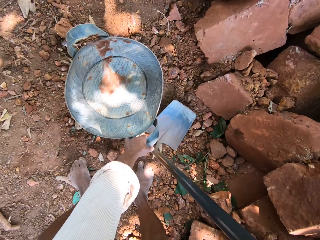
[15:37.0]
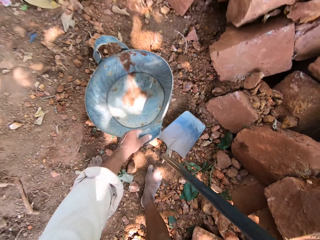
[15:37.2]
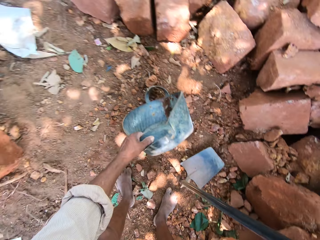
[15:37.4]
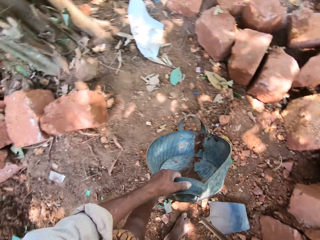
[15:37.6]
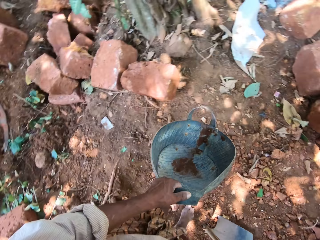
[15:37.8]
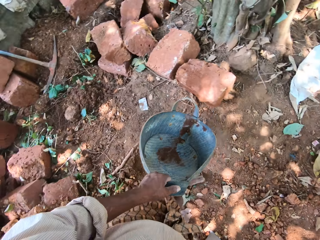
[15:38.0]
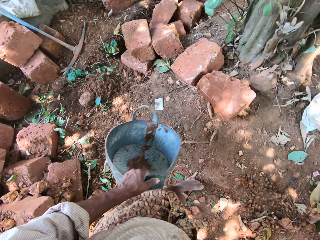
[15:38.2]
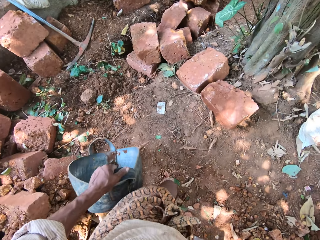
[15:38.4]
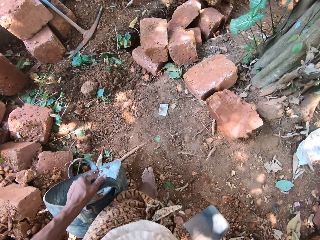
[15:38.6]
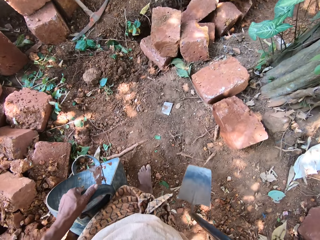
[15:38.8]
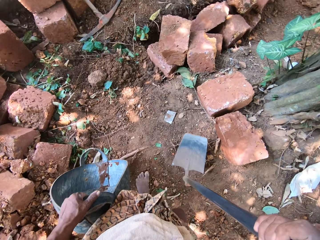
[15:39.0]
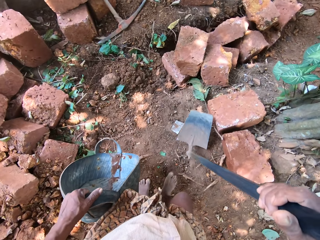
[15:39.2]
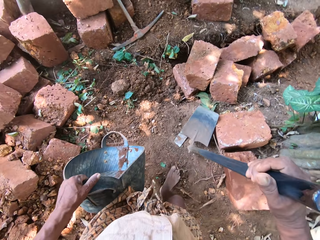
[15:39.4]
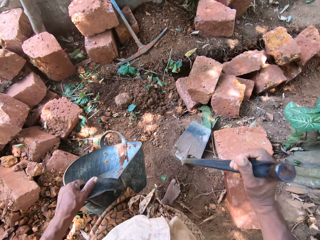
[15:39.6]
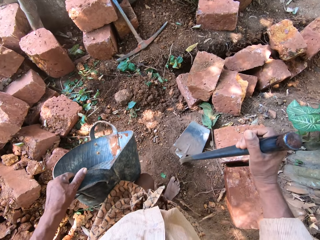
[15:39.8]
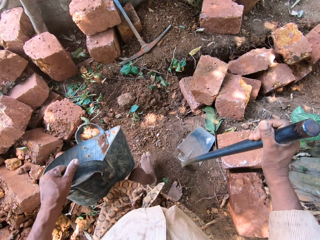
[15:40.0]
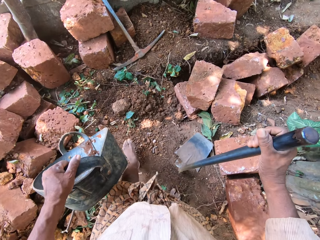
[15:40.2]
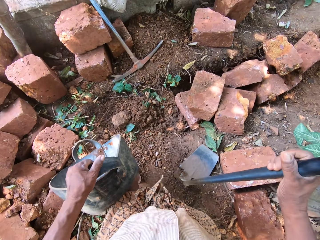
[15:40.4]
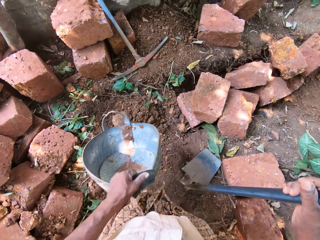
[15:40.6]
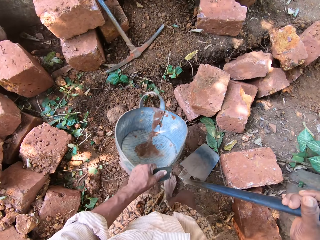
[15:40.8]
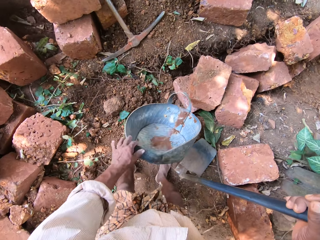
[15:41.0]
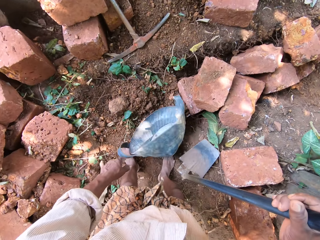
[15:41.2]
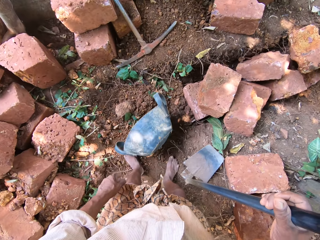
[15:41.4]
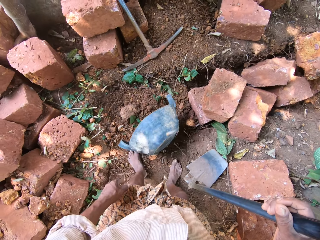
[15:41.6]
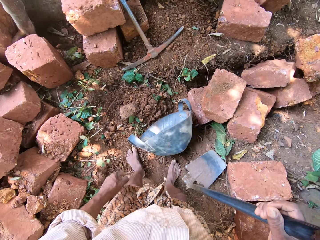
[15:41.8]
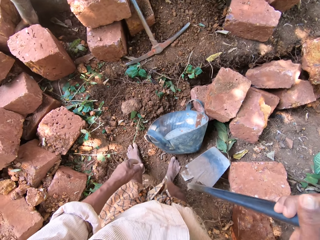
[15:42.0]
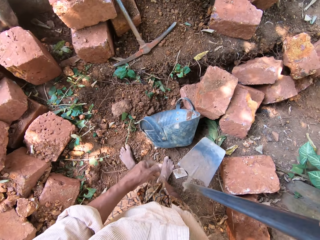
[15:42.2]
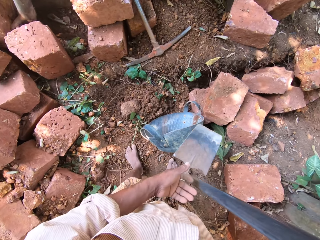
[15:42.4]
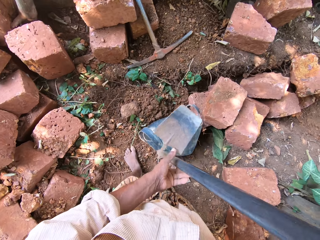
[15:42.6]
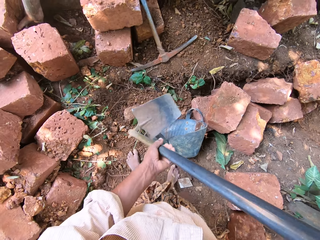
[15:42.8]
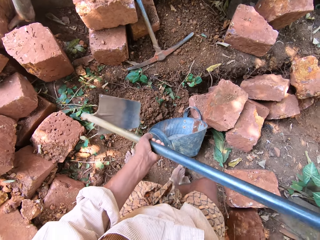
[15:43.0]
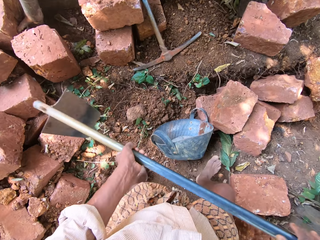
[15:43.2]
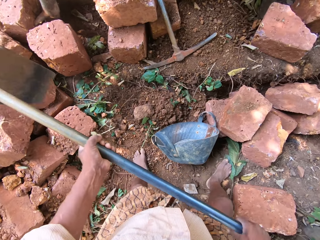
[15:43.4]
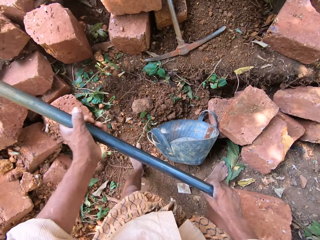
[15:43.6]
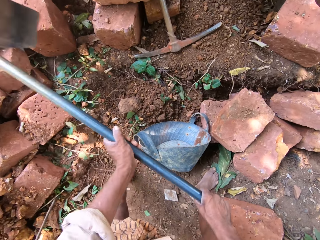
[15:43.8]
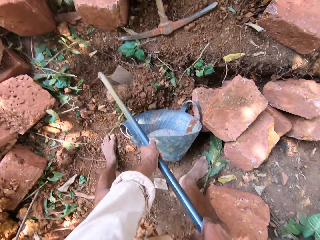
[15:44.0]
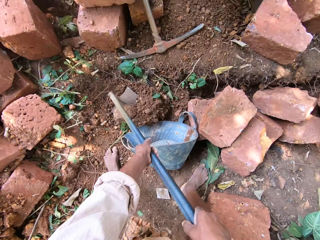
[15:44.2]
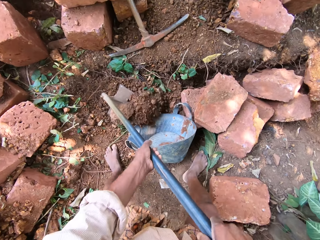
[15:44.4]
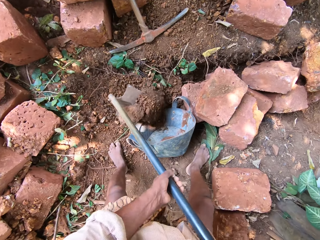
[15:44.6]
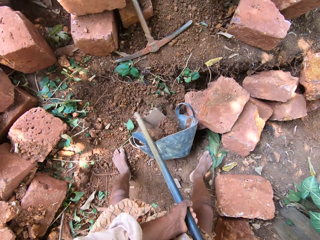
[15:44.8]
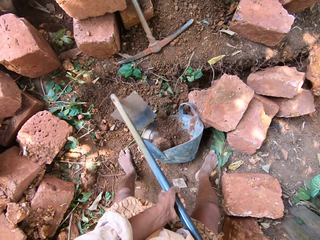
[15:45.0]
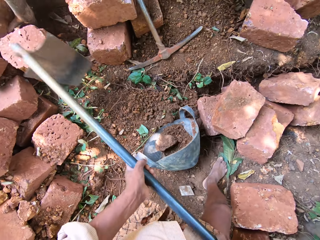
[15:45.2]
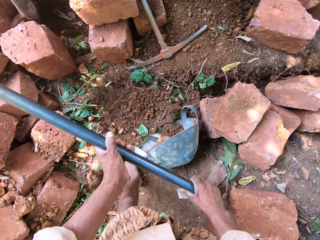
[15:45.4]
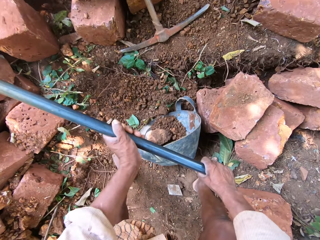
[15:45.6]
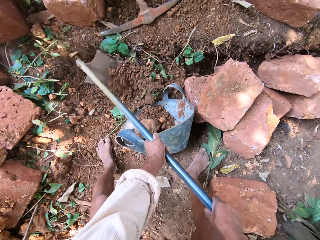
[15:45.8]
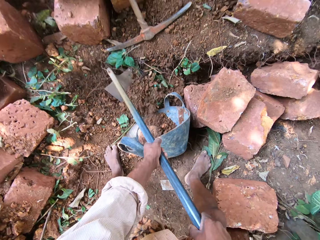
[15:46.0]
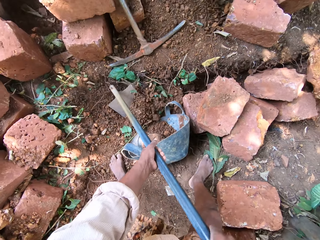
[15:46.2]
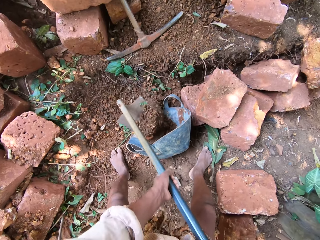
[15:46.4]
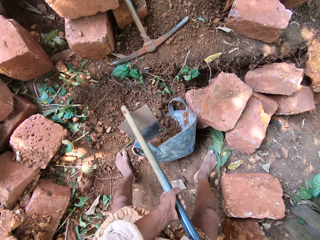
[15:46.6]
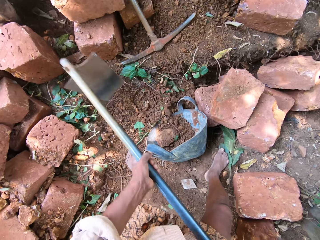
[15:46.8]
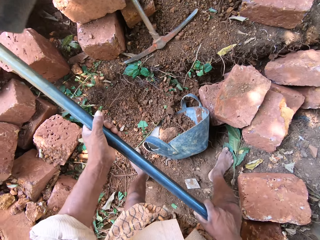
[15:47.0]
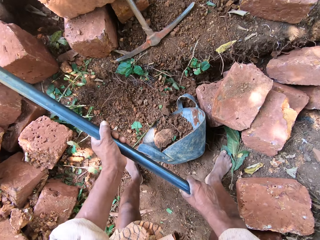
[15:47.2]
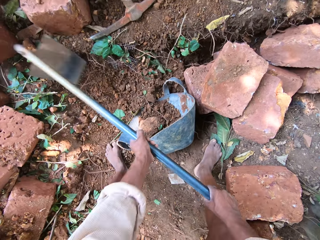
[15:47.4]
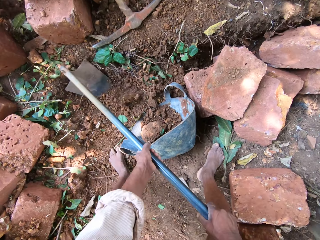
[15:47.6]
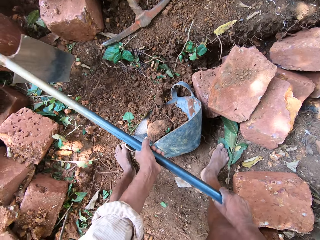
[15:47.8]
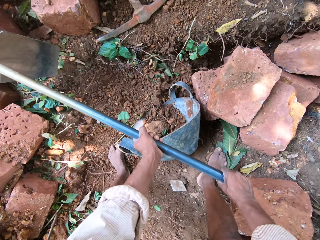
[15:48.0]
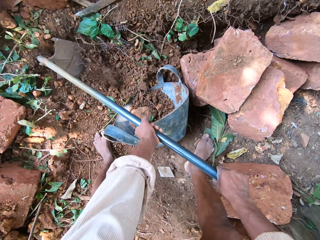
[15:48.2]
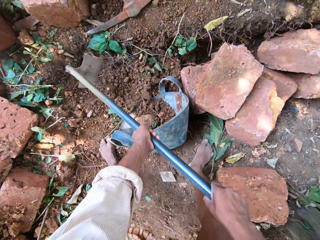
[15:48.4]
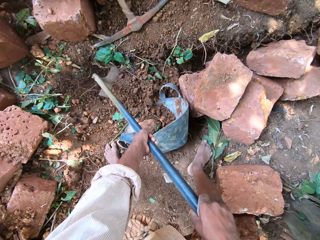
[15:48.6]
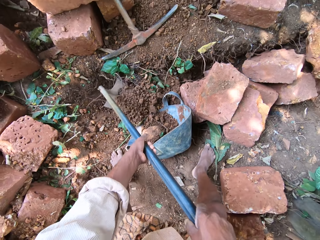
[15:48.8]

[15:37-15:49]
The camera wearer picks up the container on the ground with his left hand. He picks up the hoe on the ground with his right hand. He drops the hoe in his right hand on the ground. He drops the container in his left hand on the ground. He picks up the hoe on the ground with his right hand. He holds the hoe with both hands. He gathers sand into the container on the ground with the hoe in his hands.

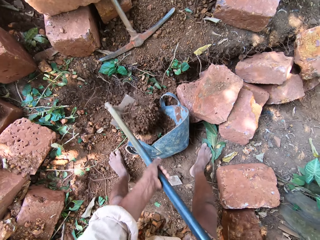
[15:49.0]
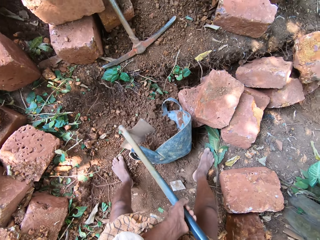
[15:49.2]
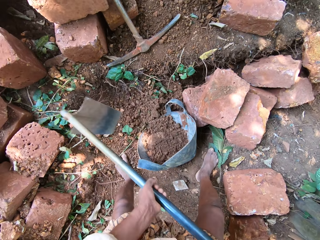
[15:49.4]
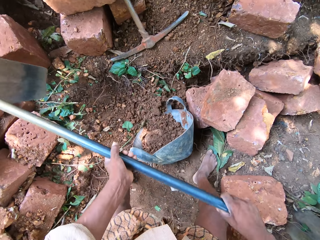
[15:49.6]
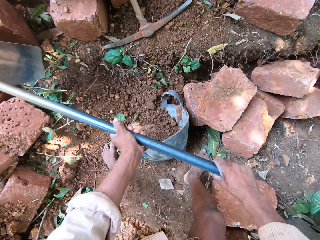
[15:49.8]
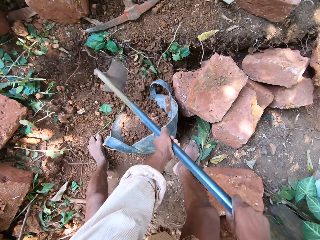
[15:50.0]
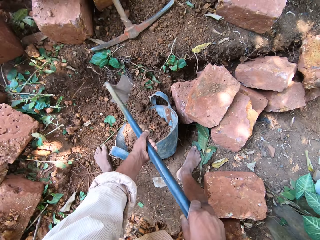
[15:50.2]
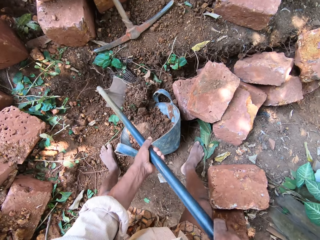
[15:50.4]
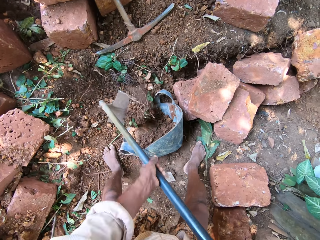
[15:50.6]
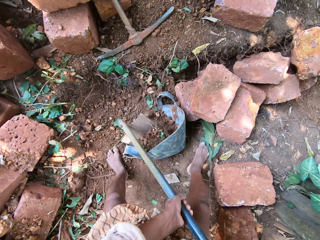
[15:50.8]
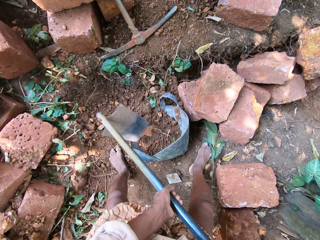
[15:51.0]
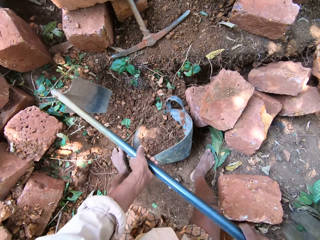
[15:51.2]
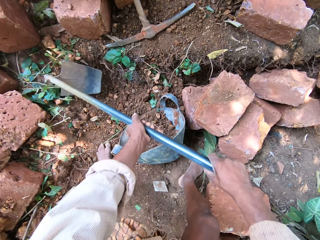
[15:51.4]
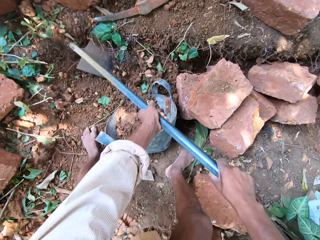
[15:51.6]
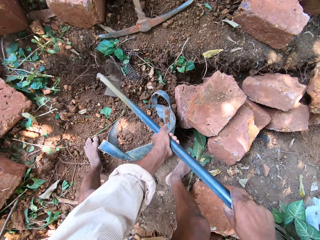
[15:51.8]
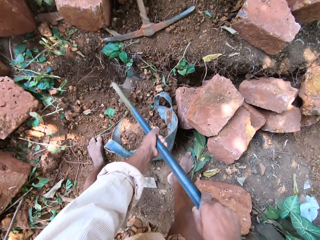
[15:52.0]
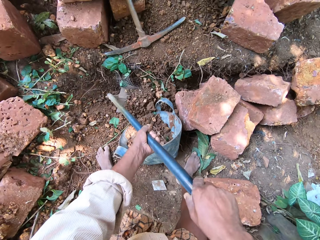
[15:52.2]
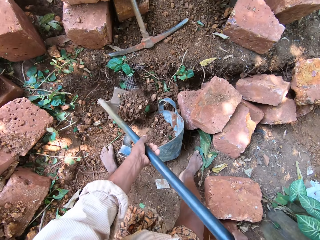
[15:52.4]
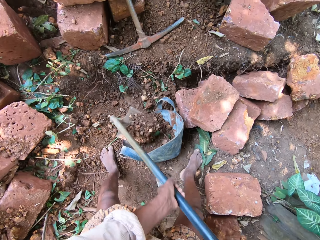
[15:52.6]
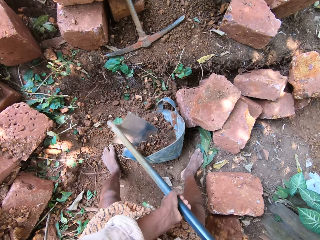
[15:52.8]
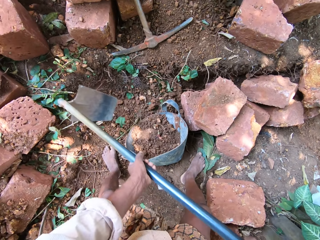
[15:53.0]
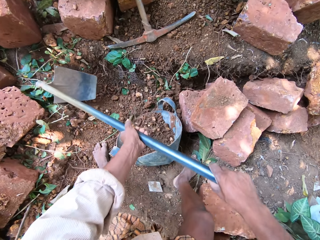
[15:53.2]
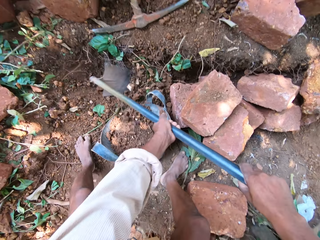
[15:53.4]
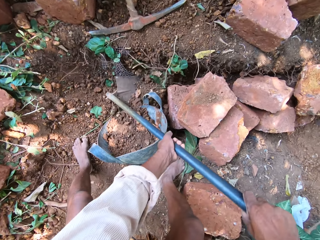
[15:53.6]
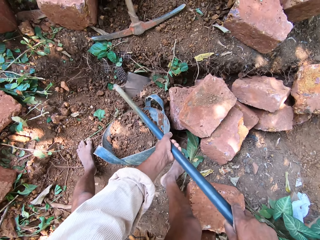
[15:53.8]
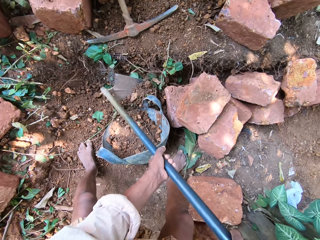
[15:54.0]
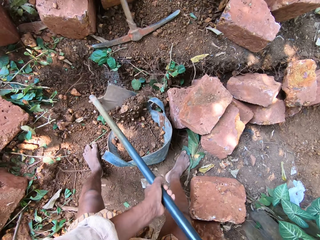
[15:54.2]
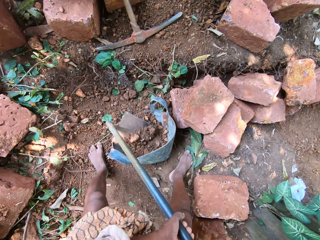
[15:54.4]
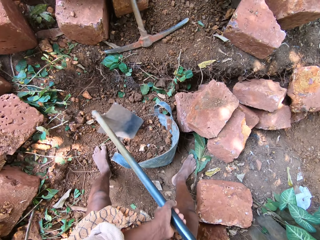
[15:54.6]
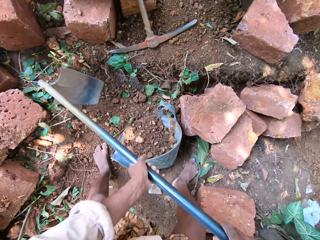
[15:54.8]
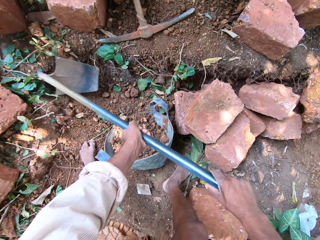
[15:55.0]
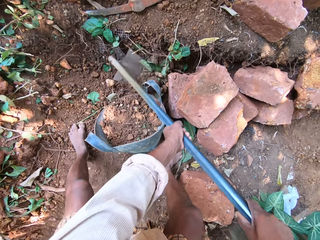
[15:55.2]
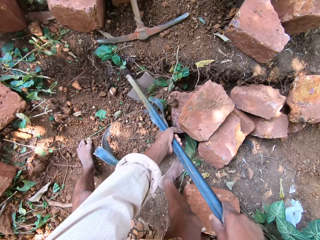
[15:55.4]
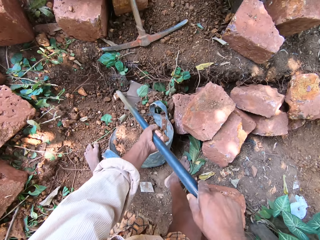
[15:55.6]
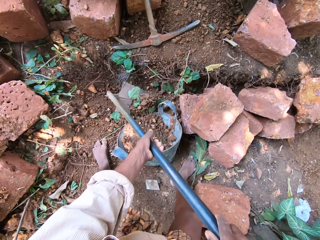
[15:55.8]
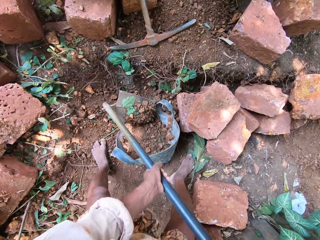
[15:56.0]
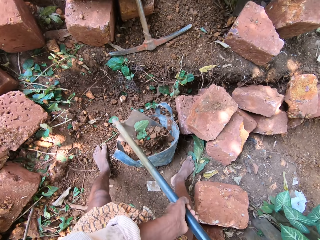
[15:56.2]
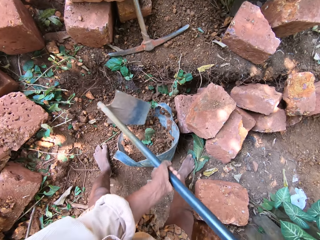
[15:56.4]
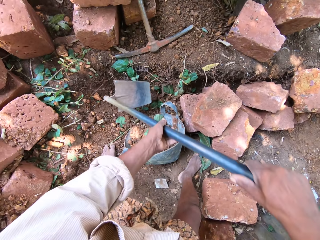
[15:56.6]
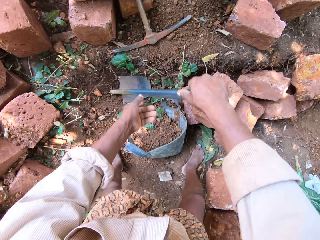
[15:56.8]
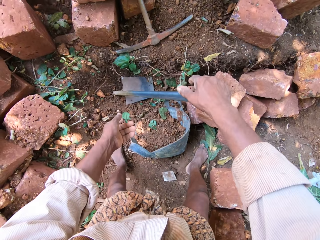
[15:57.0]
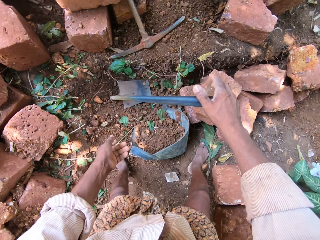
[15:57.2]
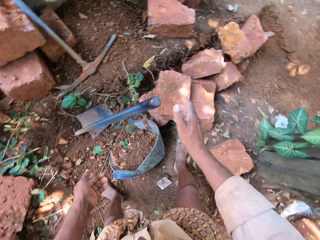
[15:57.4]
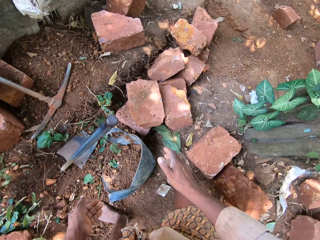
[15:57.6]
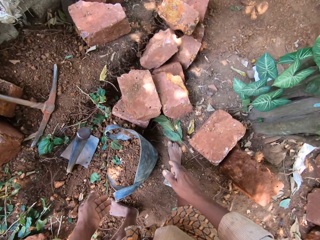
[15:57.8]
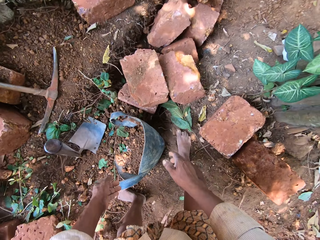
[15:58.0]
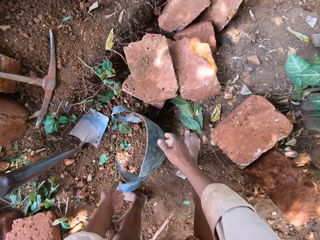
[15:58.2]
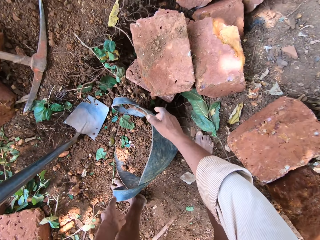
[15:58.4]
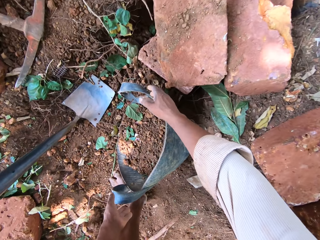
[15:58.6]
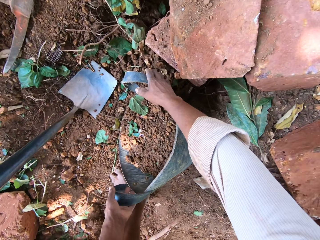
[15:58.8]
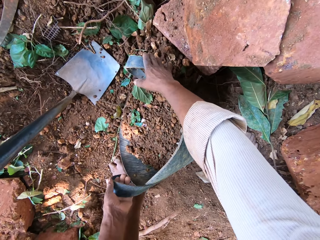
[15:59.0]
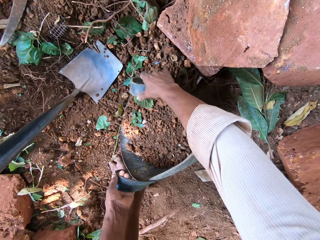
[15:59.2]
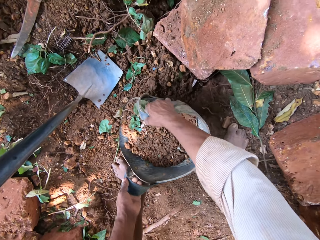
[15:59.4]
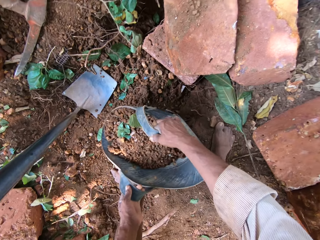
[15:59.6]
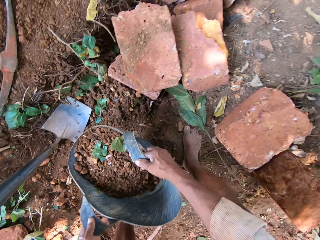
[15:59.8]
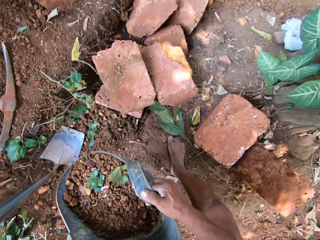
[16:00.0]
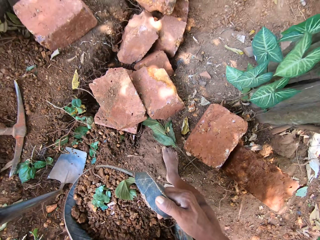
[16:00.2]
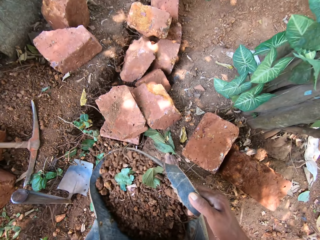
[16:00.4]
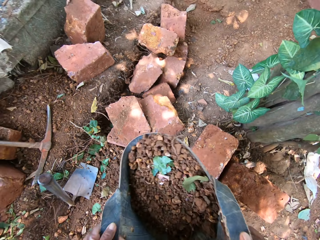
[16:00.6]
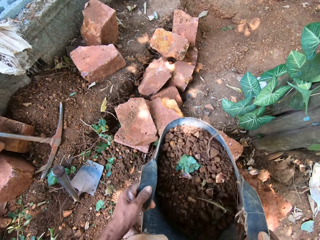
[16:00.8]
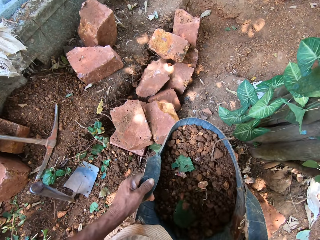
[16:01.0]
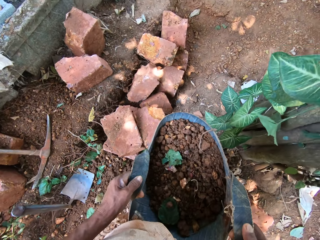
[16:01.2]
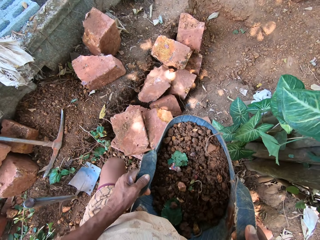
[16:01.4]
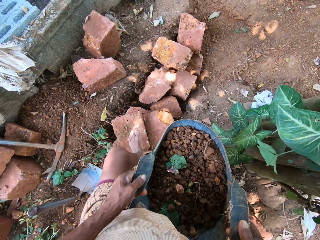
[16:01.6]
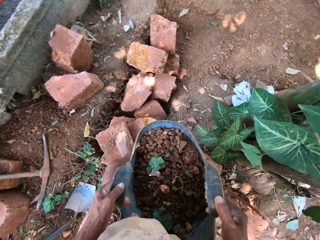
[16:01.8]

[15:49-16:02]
The camera wearer drops the hoe on the ground with his right hand. He lifts the container with sand from the ground with both hands.
